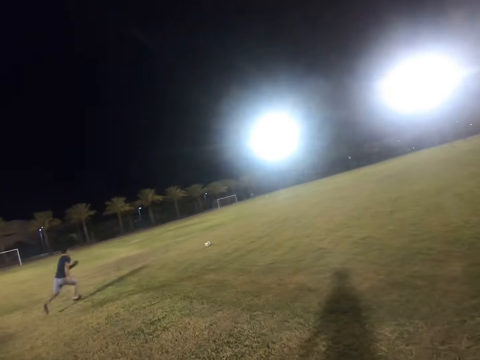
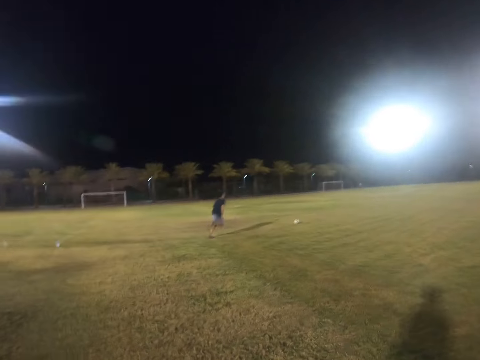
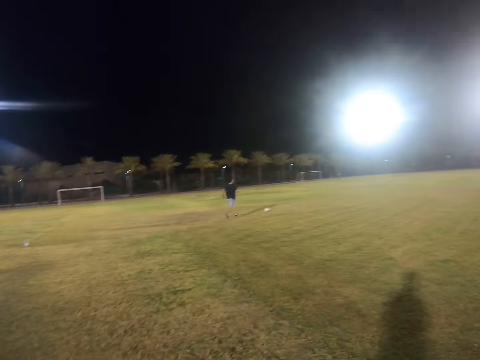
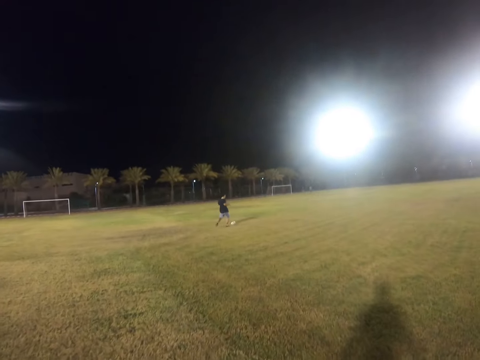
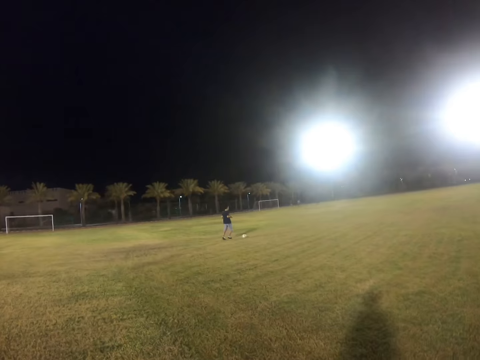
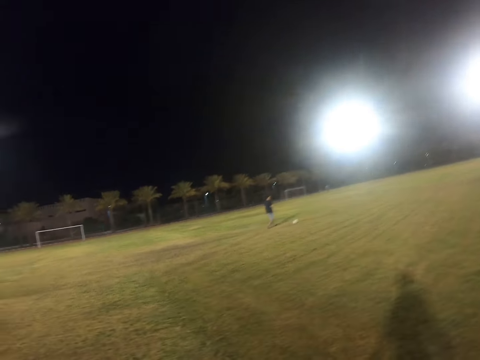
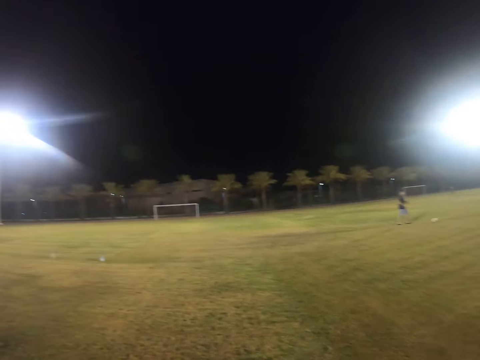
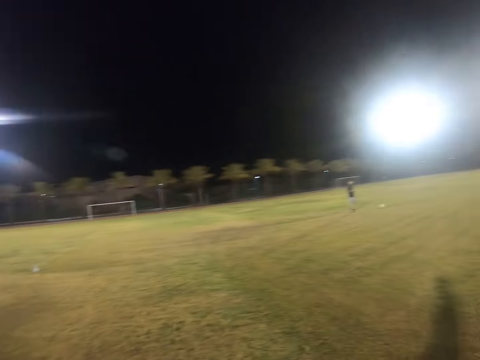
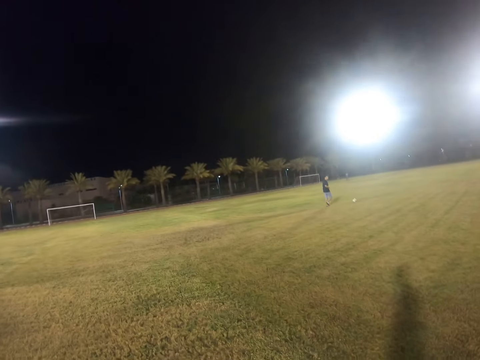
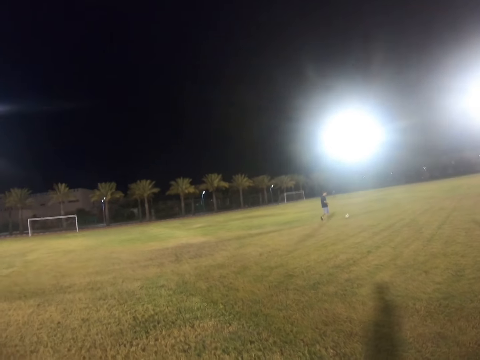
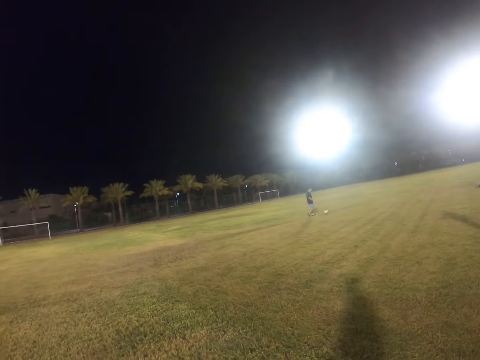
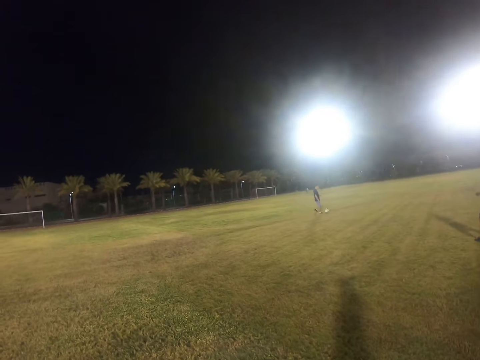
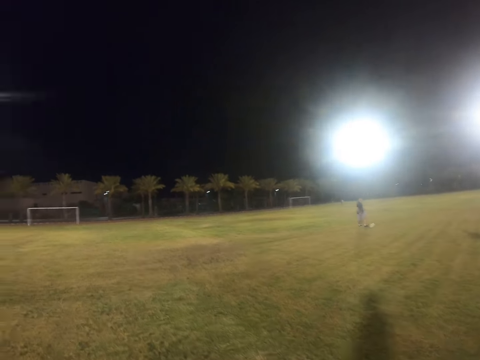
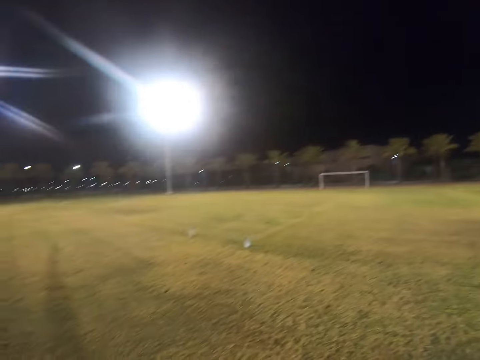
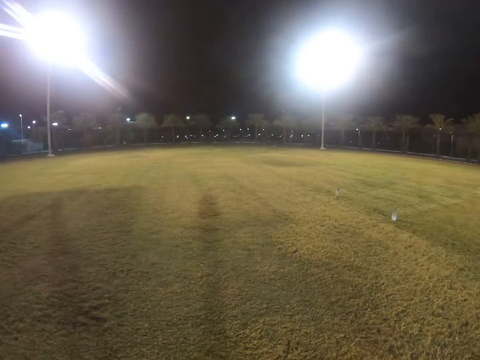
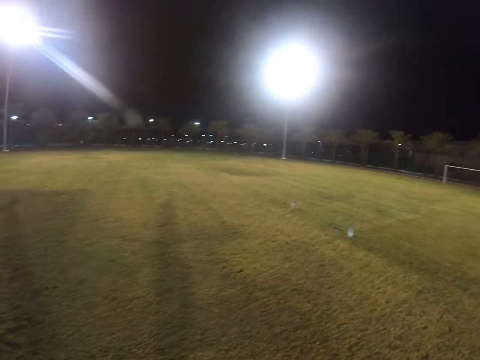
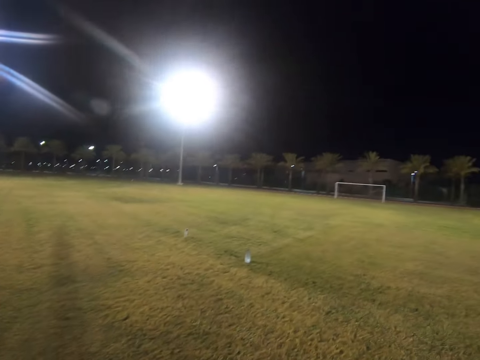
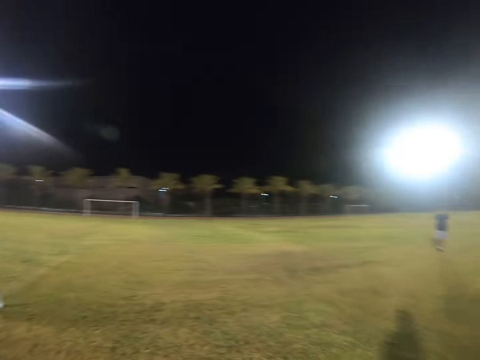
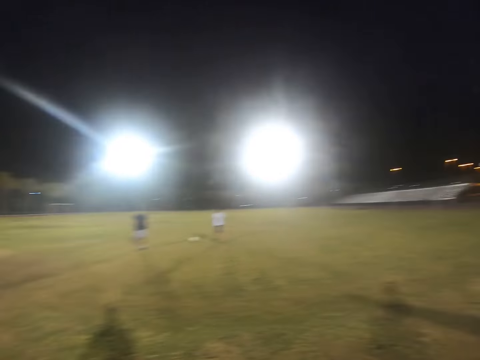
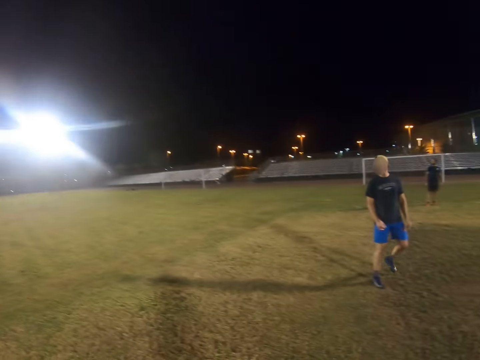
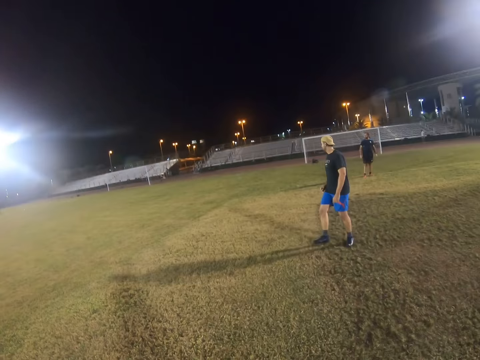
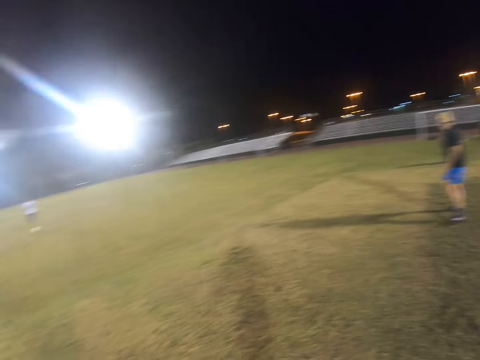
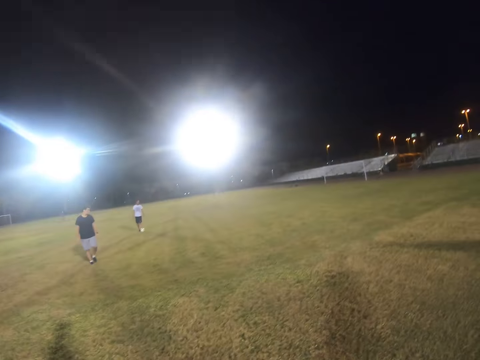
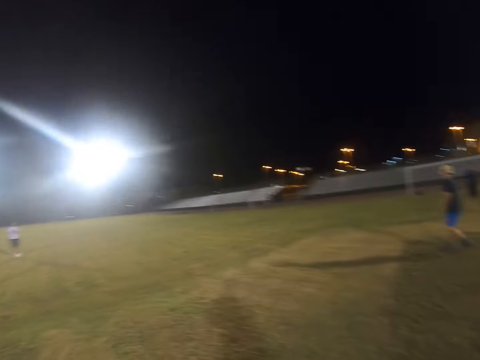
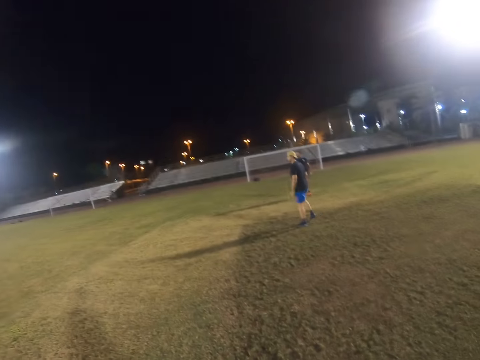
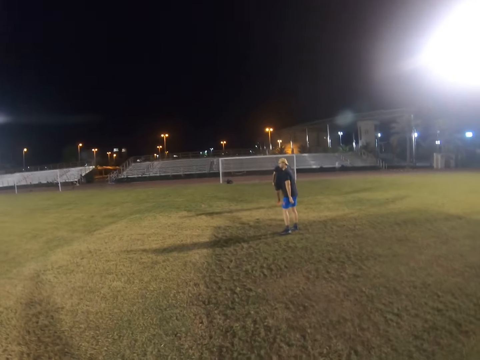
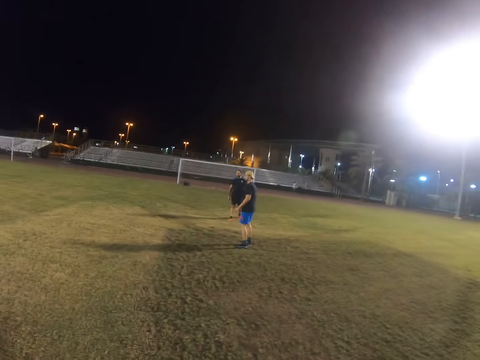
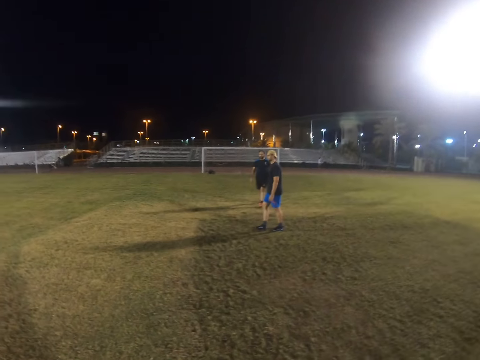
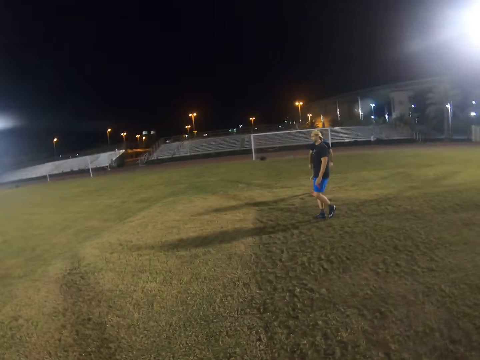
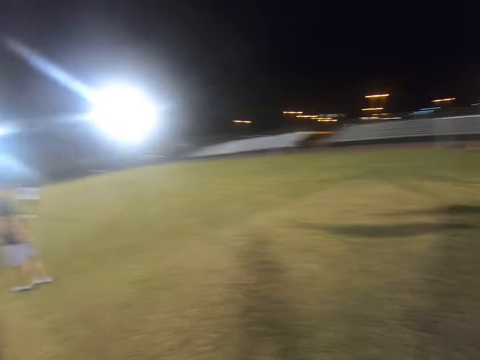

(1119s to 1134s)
A man runs after the ball. The camera wearer walks in the field. Someone looks around.

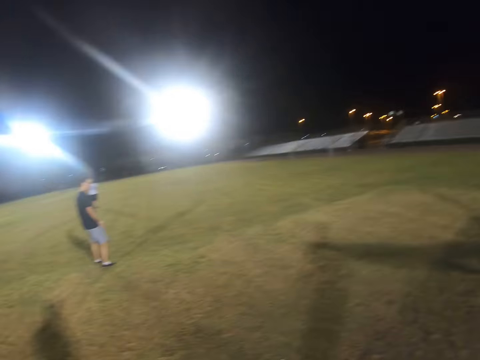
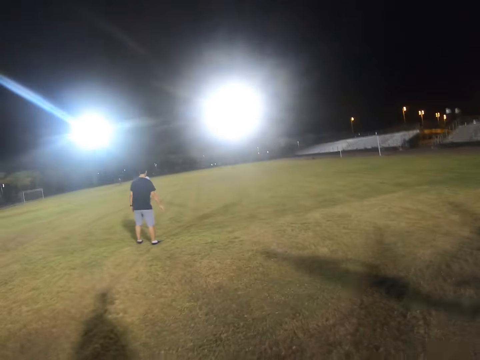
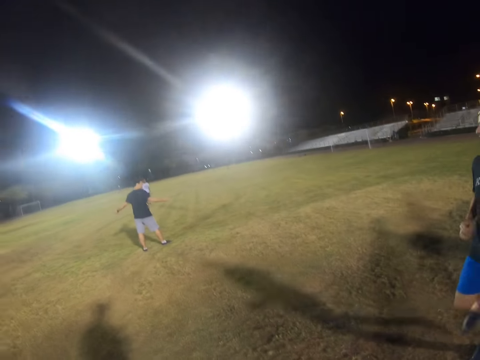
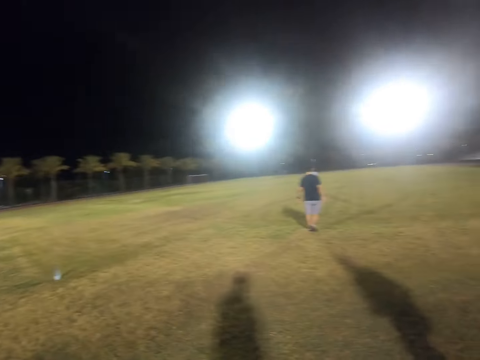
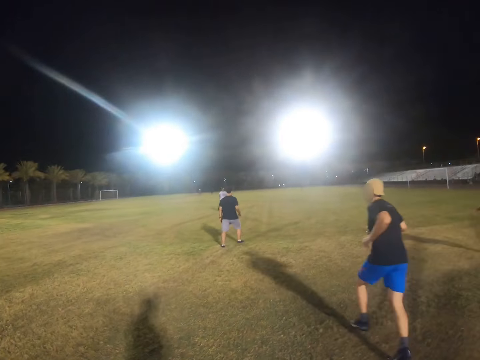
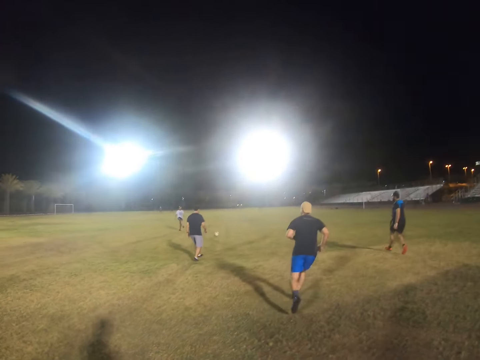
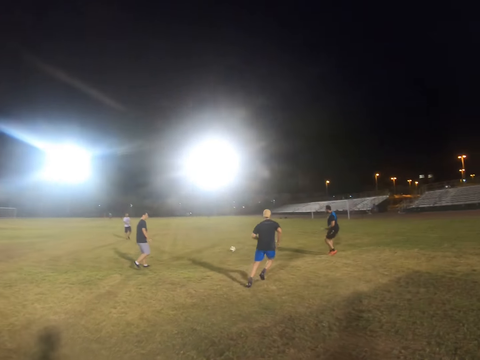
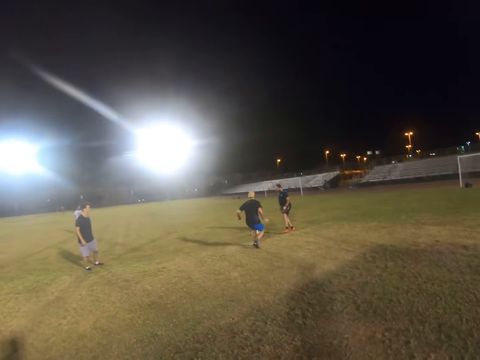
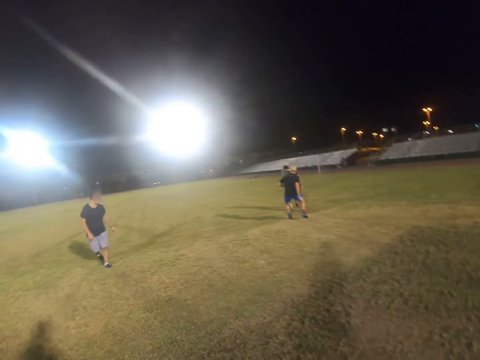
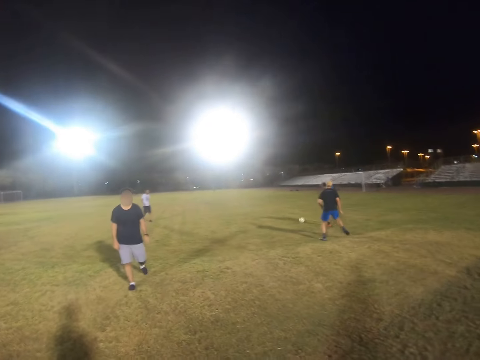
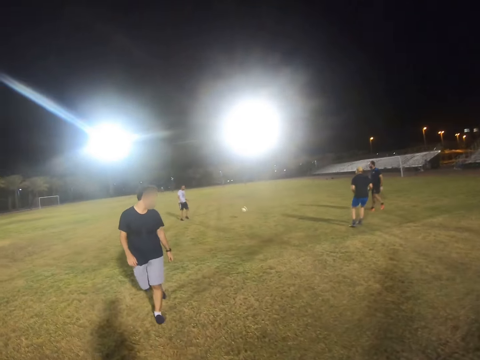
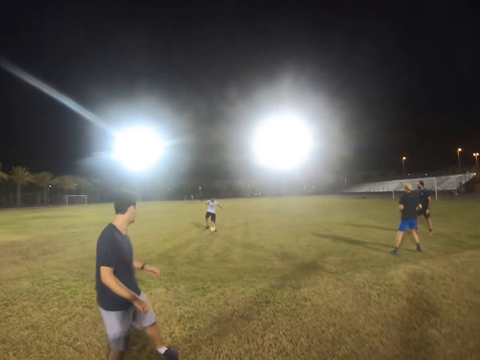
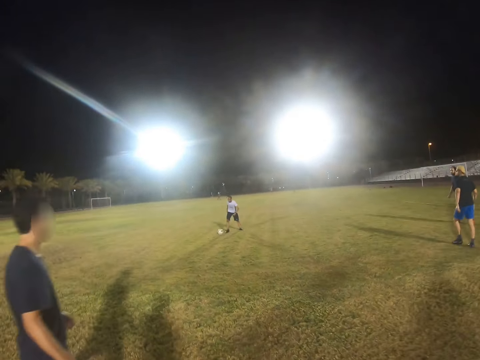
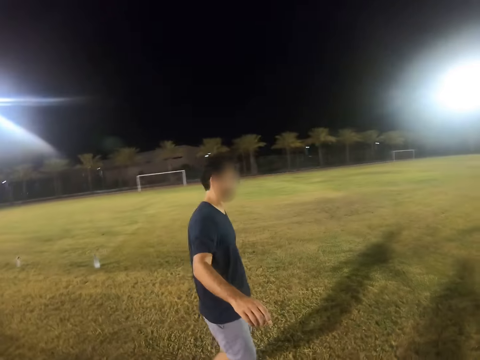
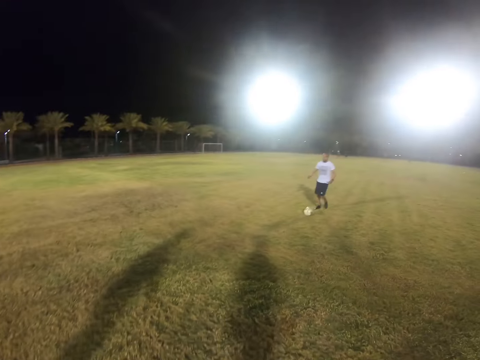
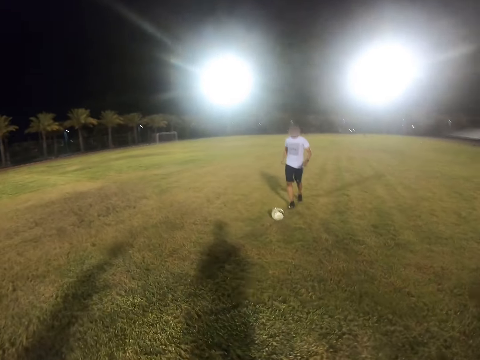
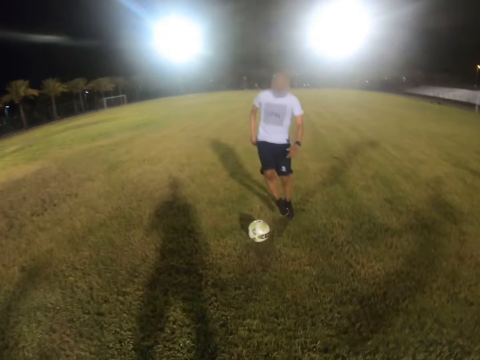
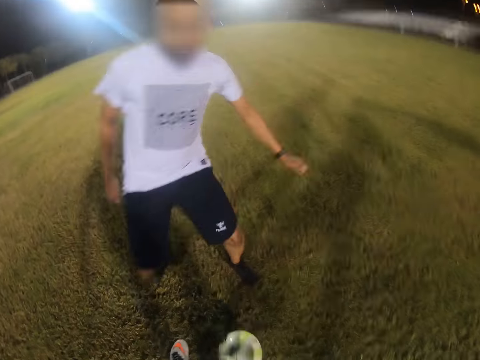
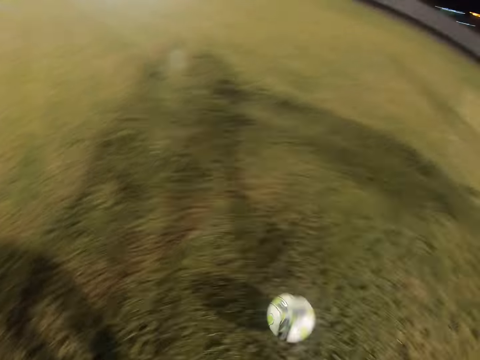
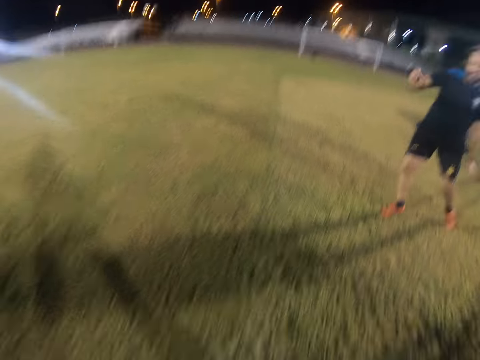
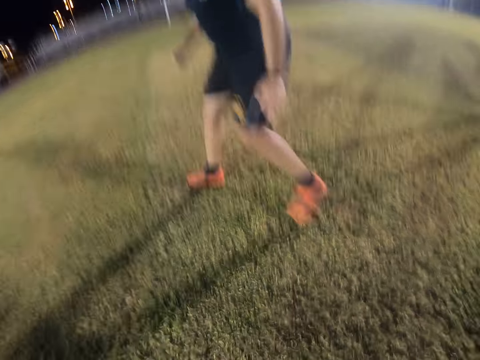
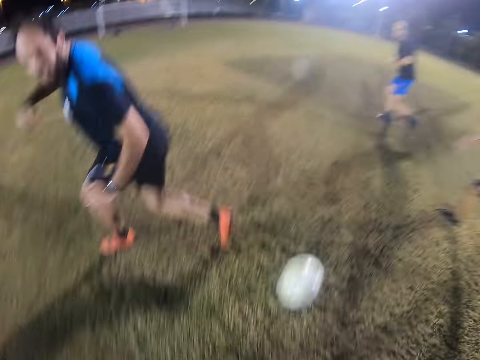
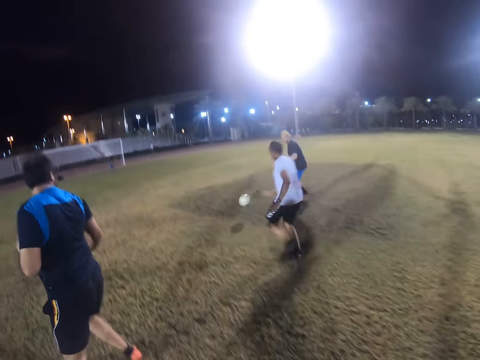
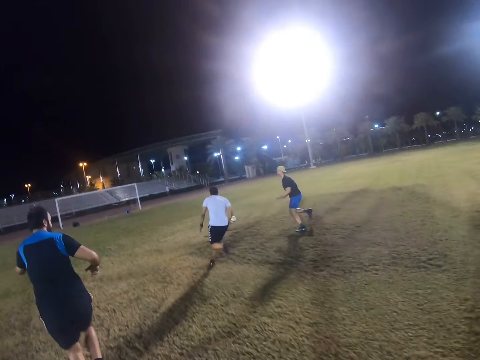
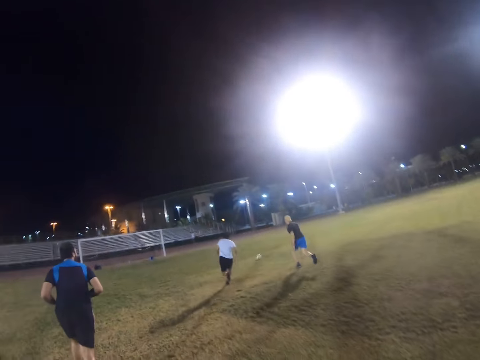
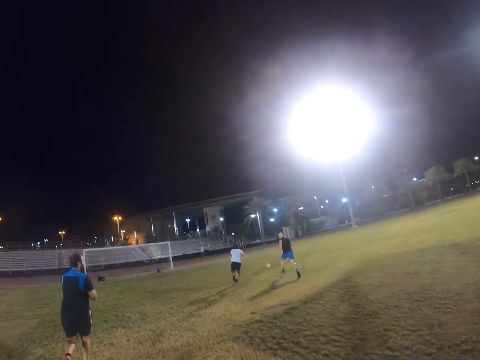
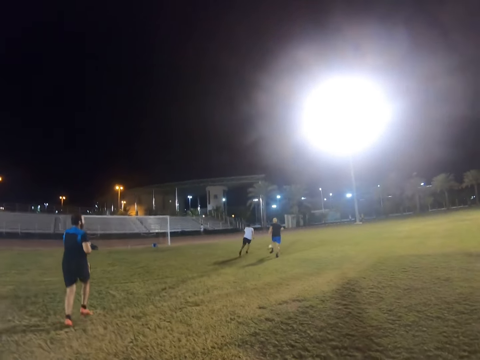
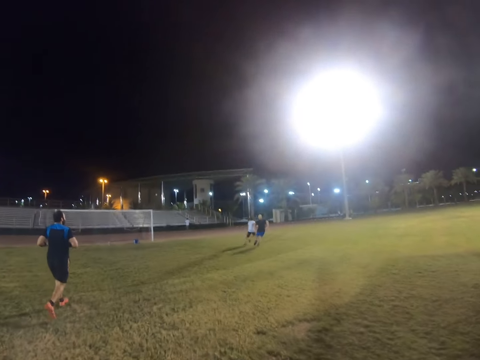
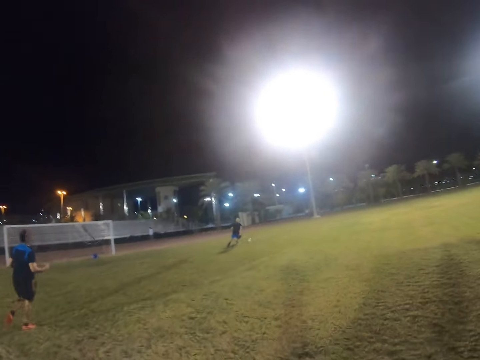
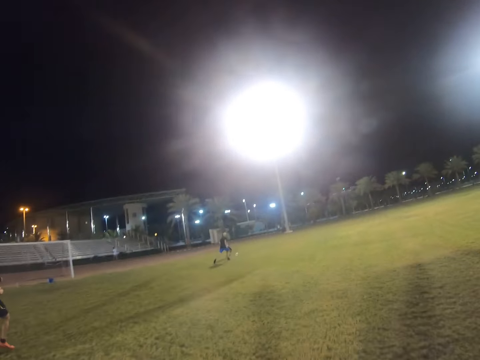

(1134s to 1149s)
A man runs in the field. Another man hits the ball. The camera wearer hits the ball. A person gives the camera wearer the ball. Another man runs after the ball. The first man runs after the ball.
